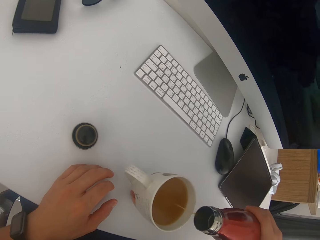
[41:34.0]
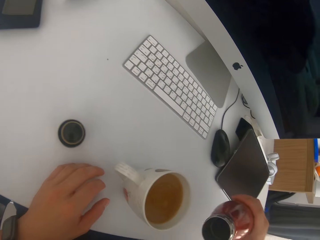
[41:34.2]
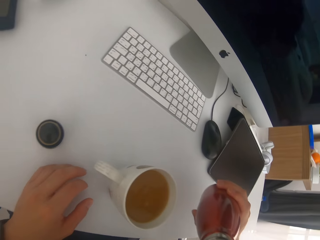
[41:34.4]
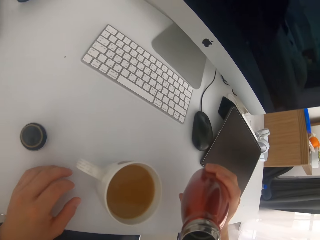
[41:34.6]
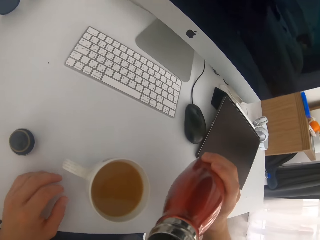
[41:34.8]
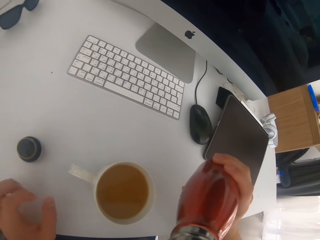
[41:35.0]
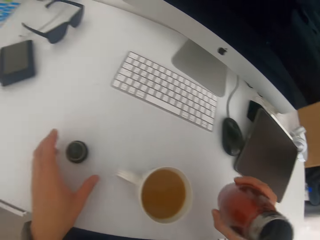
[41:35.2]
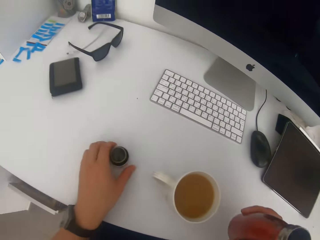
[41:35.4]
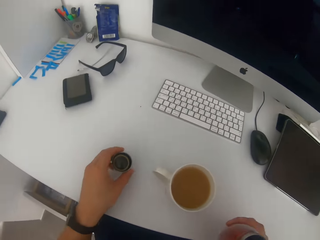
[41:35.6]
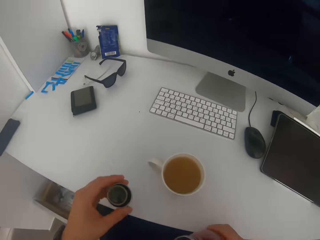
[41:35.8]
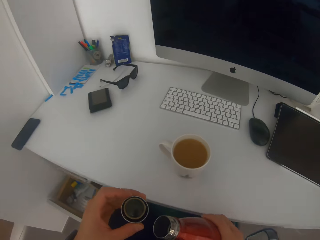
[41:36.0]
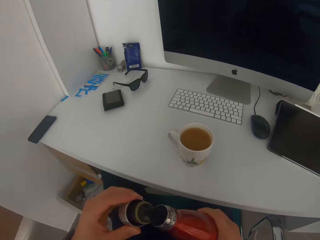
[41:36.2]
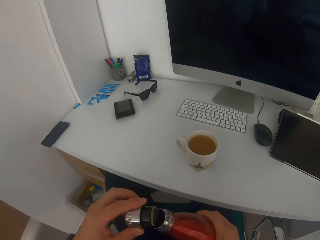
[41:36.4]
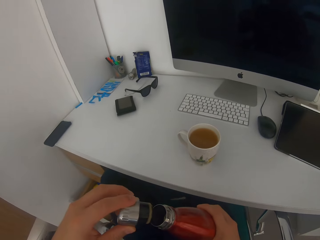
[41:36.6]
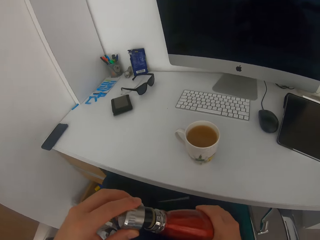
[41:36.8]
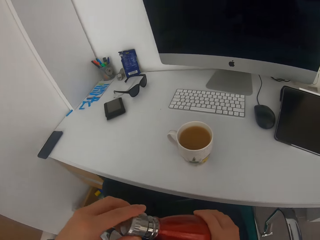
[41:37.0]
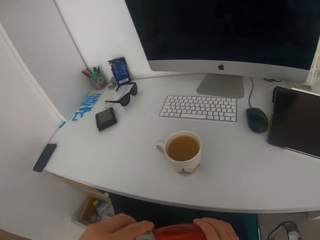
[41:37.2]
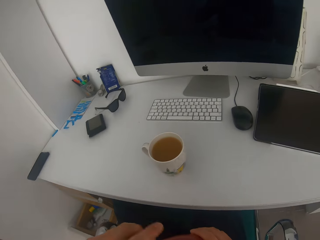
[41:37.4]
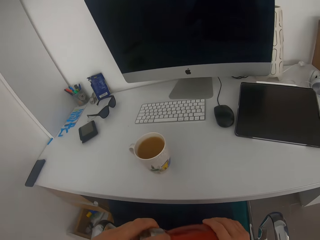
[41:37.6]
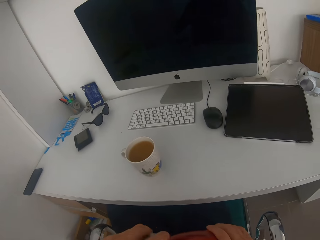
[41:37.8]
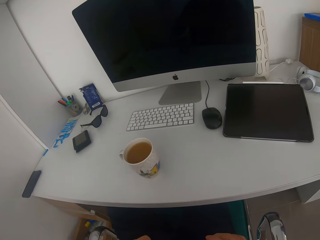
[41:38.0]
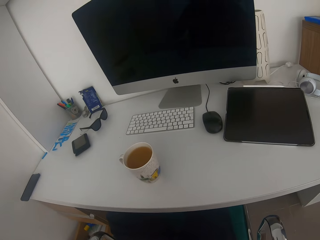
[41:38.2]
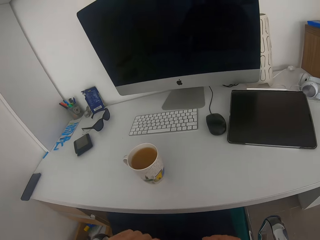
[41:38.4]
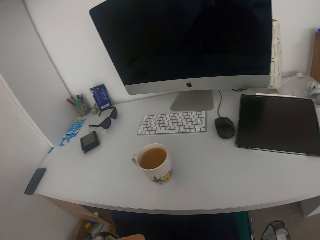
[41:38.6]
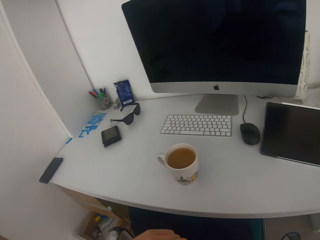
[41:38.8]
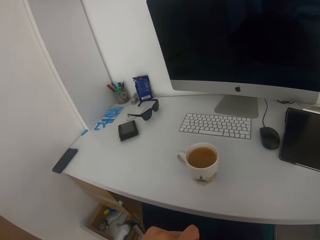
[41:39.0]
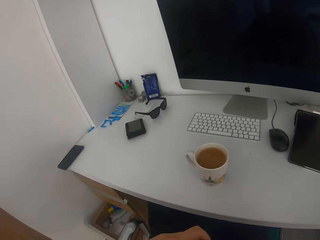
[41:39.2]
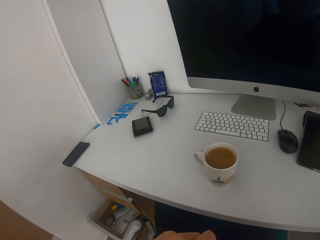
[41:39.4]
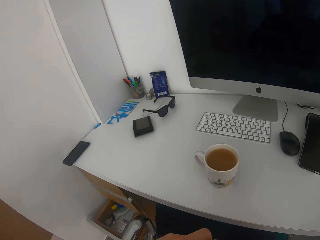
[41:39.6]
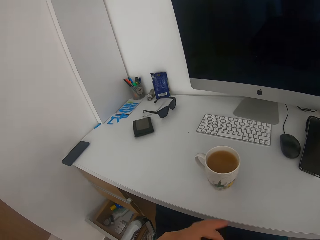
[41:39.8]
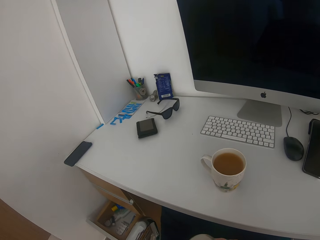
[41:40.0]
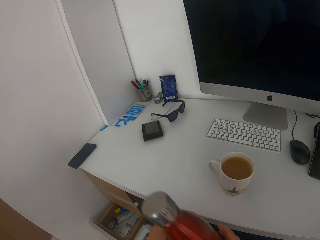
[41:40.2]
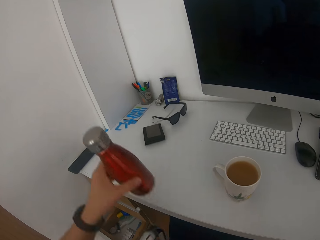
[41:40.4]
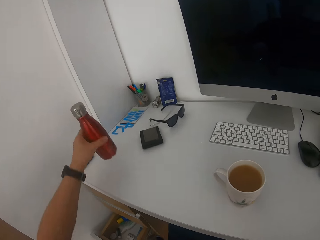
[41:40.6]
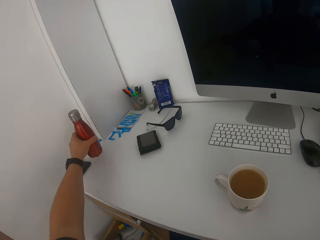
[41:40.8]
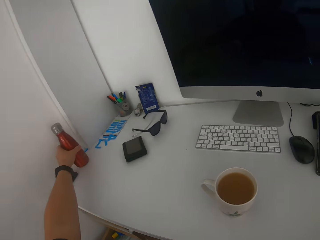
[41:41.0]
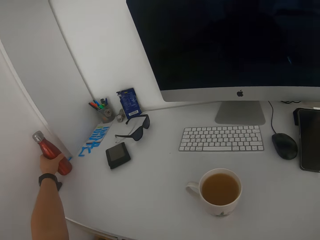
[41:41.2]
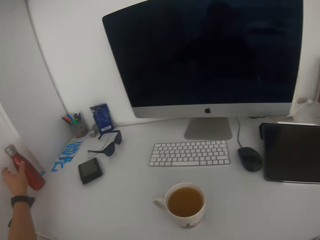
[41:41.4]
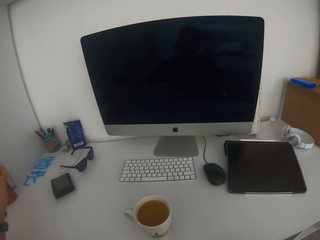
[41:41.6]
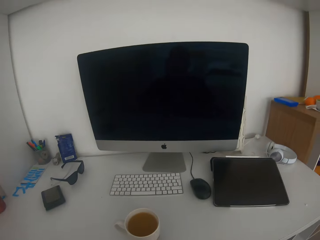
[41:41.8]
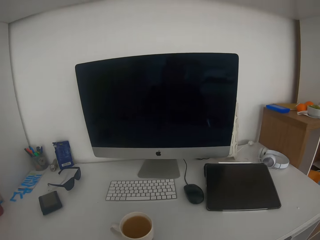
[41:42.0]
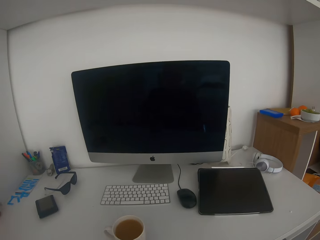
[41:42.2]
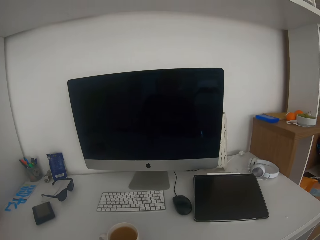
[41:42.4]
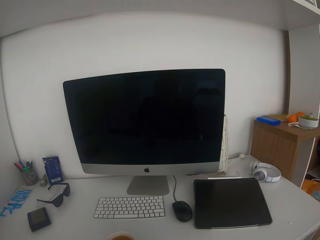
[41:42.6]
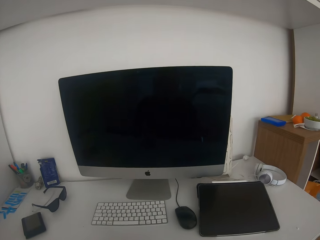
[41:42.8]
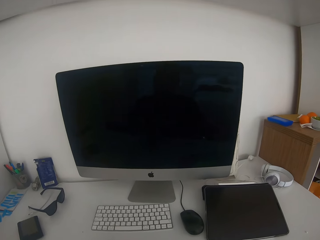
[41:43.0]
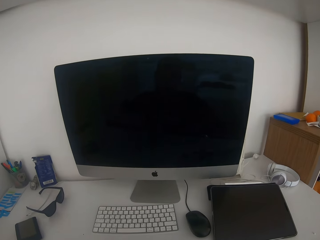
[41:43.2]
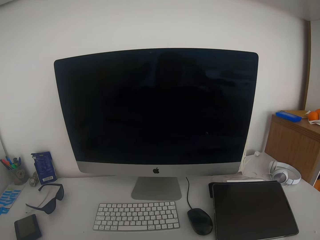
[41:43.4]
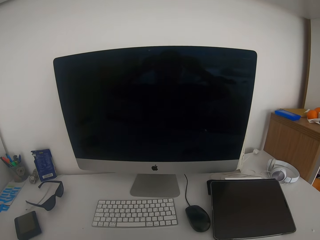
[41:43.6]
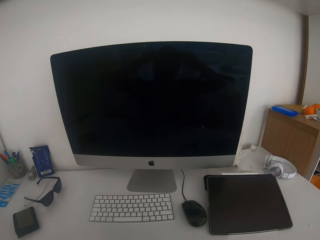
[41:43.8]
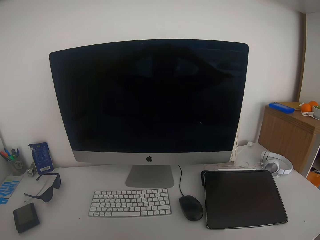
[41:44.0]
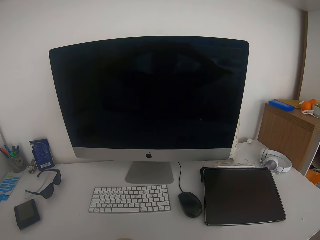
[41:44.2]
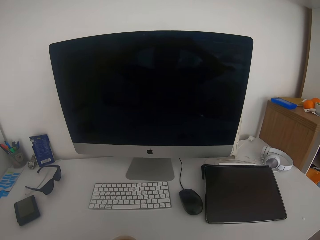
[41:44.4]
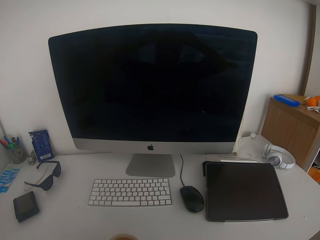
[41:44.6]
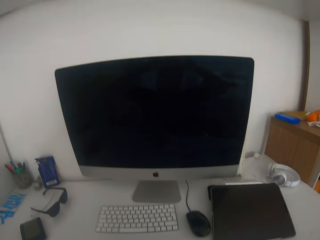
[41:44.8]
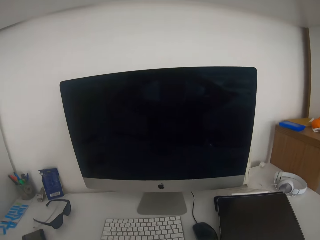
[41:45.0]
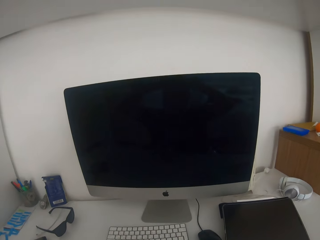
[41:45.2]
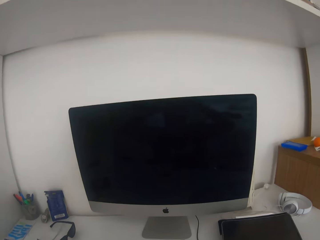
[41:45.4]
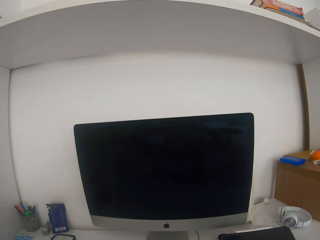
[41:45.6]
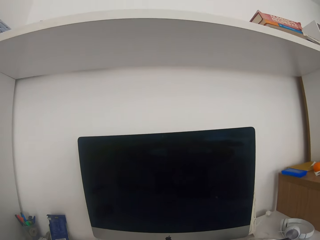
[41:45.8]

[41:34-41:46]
The camera wearer takes the water bottle lid. They close the water bottle. They place the water bottle on the table. They stare at the monitor.

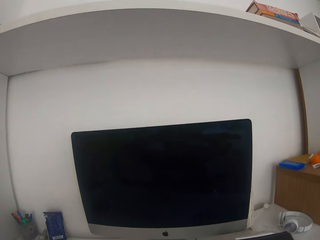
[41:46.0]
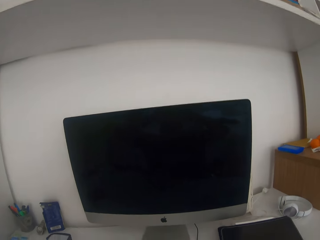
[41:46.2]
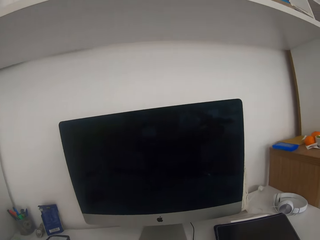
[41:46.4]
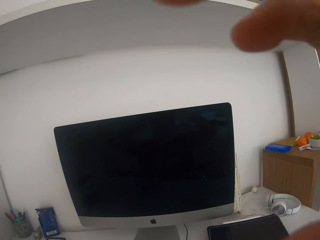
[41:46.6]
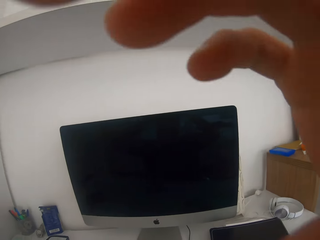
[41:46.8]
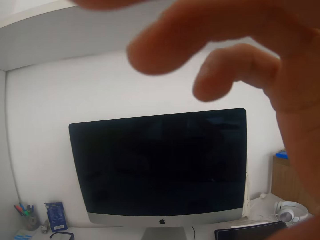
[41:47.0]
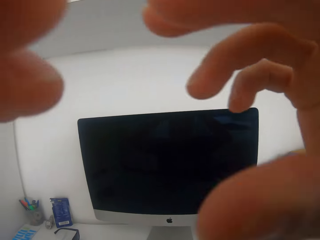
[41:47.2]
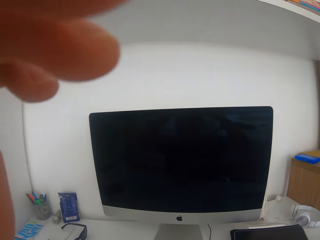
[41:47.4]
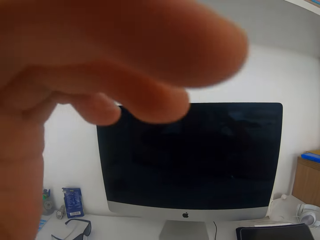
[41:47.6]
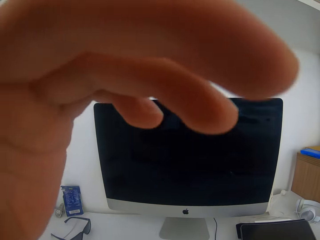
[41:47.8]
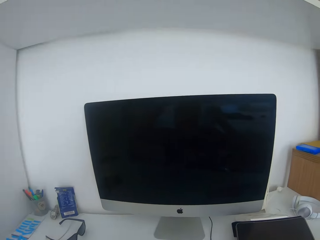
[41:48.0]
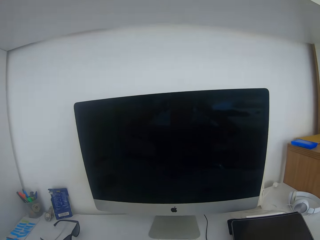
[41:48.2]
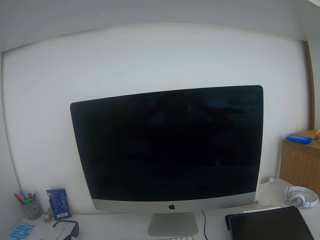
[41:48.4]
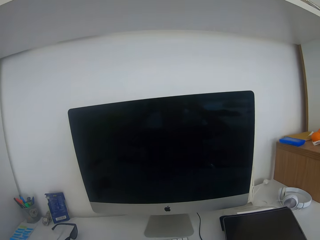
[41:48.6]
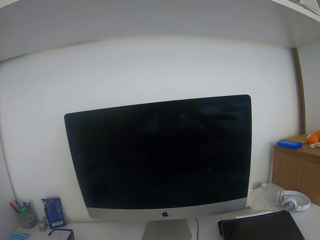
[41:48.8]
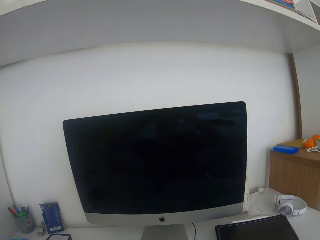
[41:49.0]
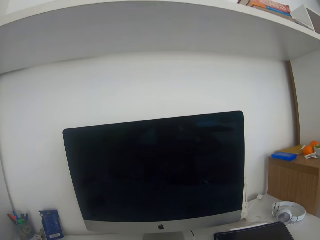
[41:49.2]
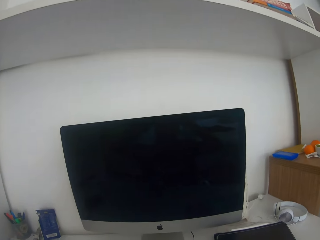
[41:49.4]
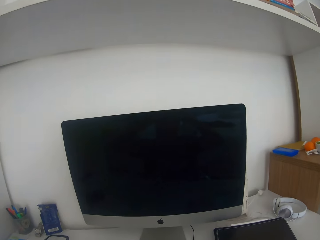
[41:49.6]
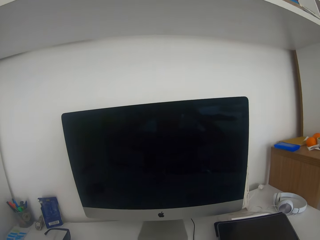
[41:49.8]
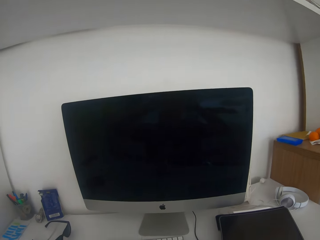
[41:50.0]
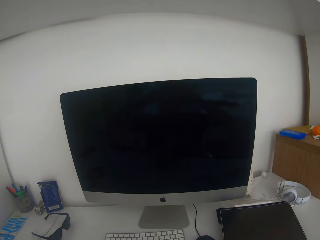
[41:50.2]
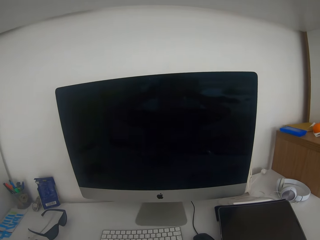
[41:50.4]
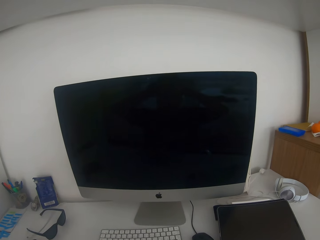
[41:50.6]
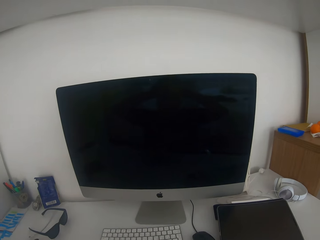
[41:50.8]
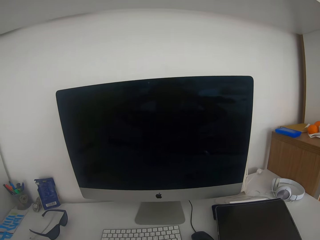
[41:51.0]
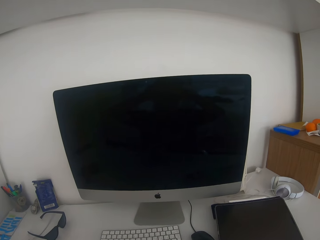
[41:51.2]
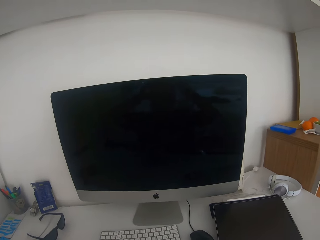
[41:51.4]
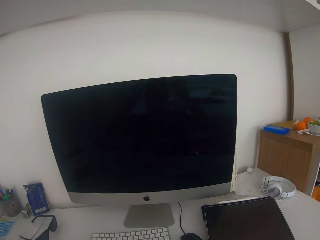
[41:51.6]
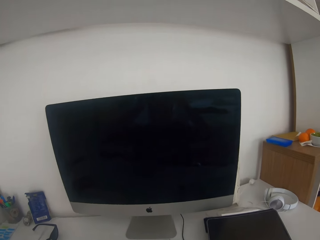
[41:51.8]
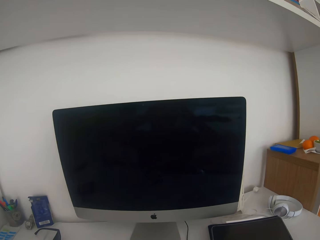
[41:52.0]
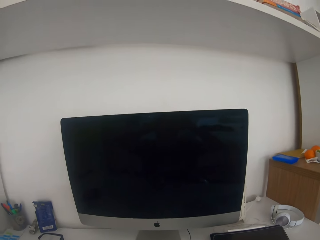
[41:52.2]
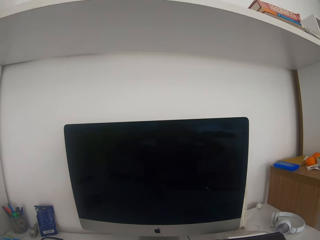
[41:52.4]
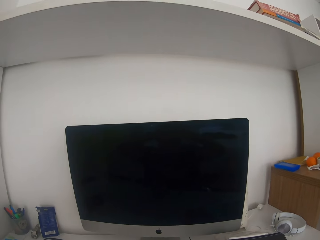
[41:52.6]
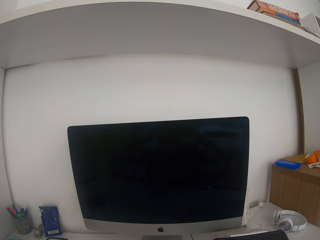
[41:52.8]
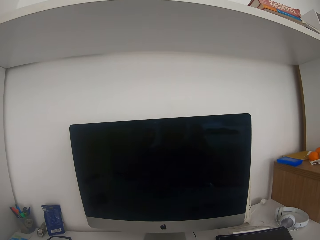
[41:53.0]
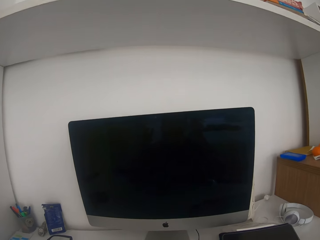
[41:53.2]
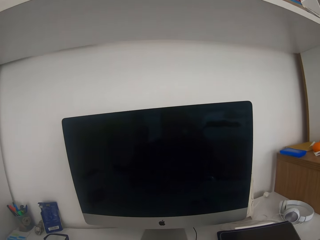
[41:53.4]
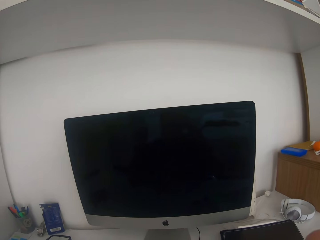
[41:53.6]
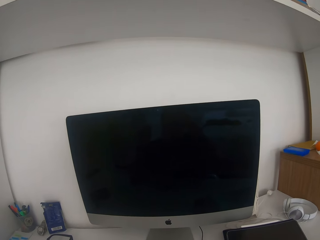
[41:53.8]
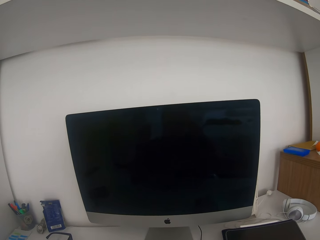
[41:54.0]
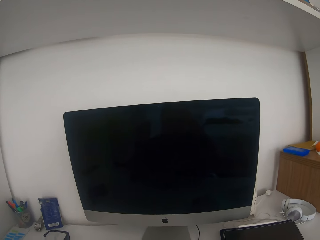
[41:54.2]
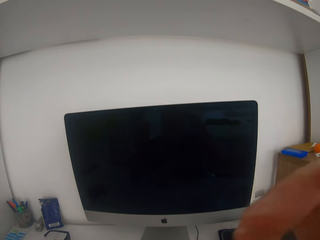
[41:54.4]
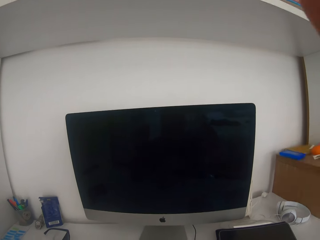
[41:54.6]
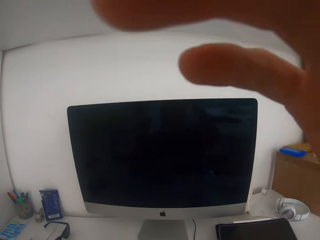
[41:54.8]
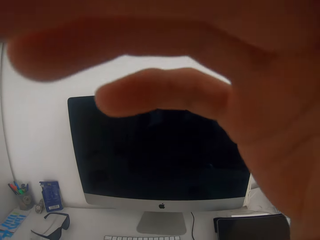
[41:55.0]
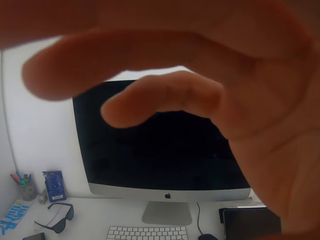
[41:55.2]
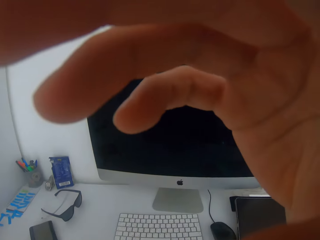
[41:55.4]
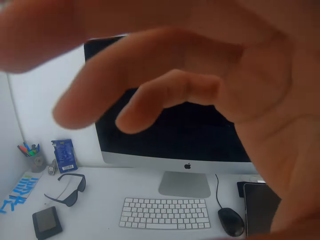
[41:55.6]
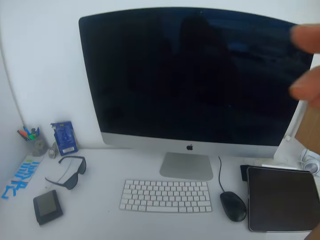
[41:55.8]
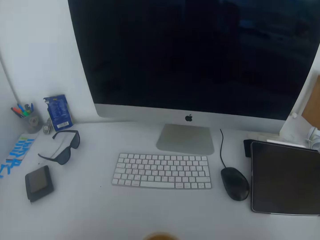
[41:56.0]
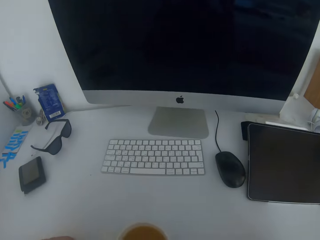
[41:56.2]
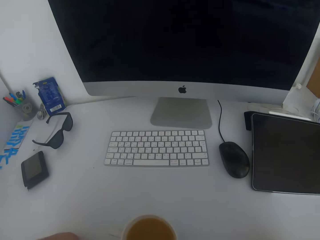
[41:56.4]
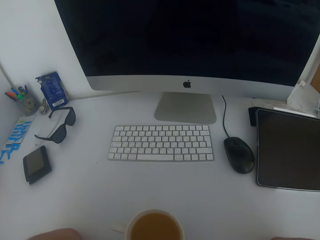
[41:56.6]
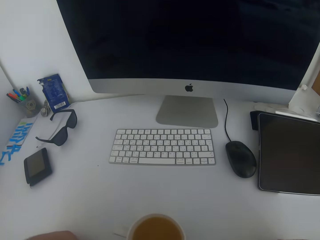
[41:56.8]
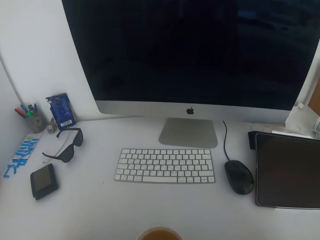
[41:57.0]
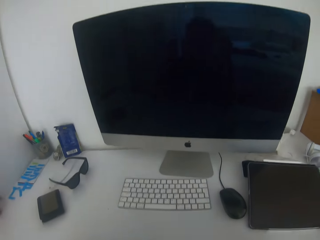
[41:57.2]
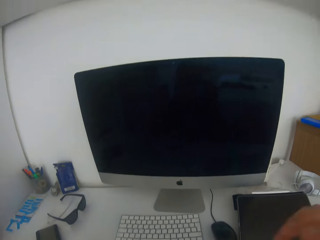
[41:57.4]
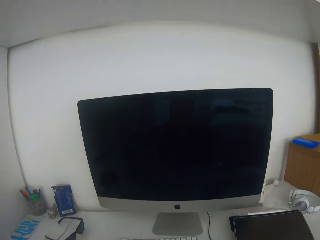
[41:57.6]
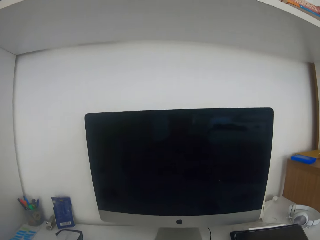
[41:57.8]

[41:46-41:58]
The camera wearer adjusts the camera.
